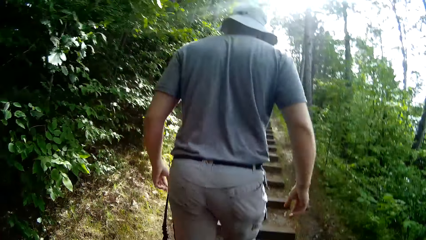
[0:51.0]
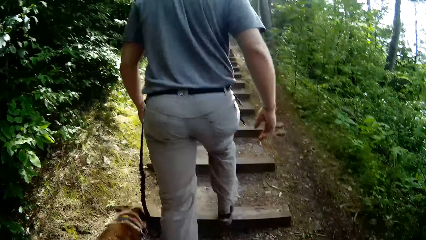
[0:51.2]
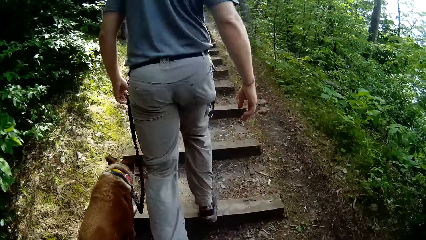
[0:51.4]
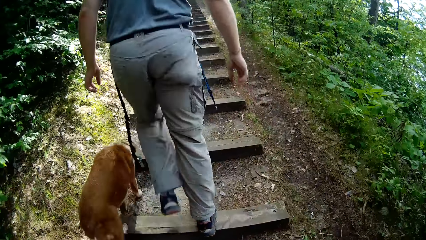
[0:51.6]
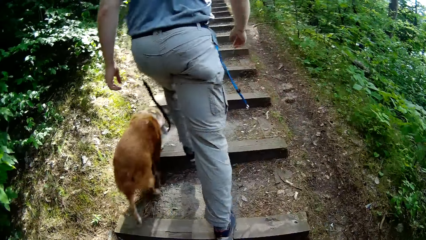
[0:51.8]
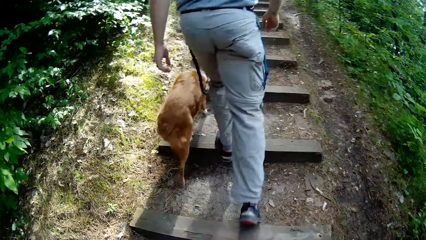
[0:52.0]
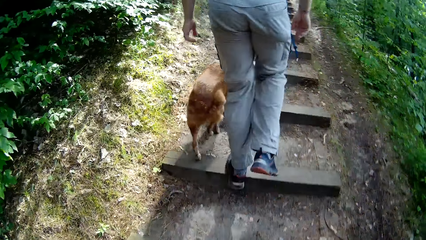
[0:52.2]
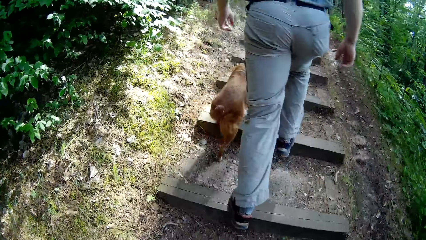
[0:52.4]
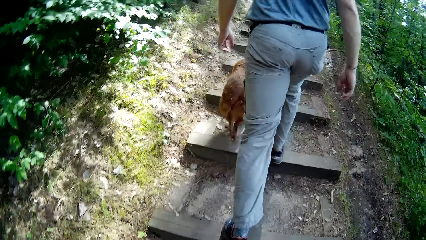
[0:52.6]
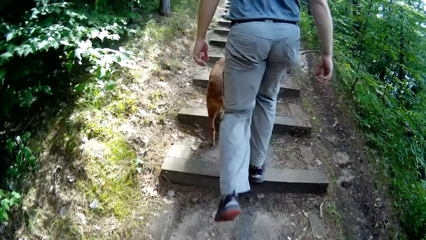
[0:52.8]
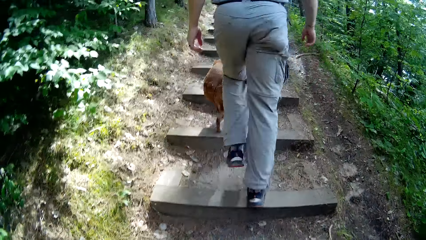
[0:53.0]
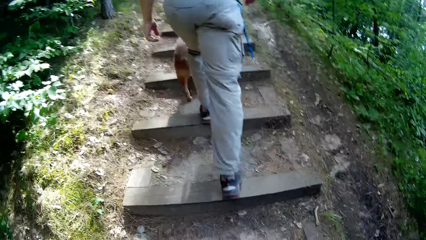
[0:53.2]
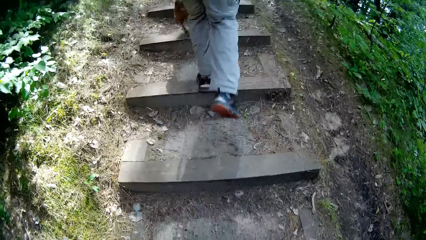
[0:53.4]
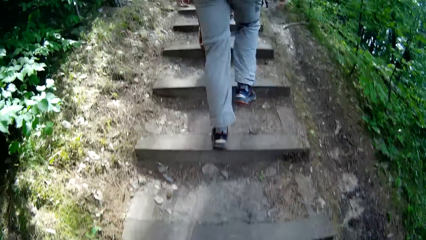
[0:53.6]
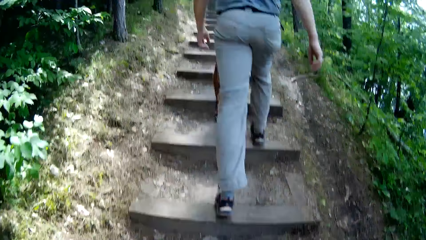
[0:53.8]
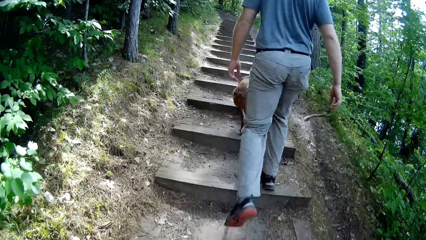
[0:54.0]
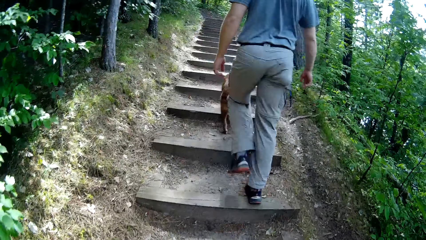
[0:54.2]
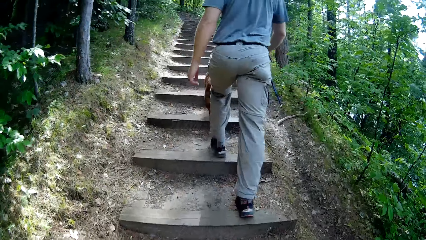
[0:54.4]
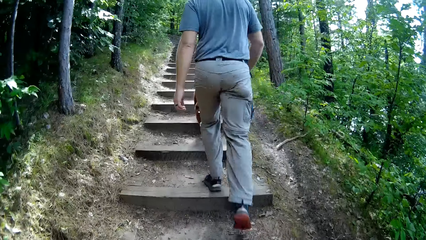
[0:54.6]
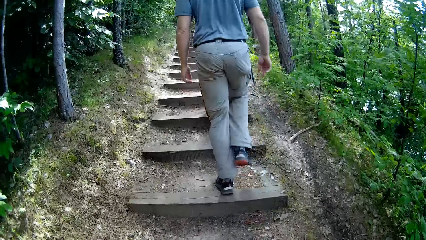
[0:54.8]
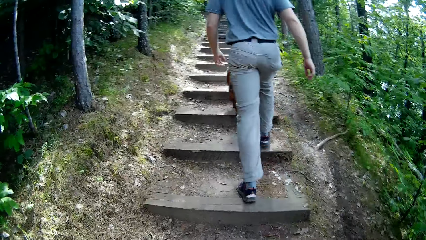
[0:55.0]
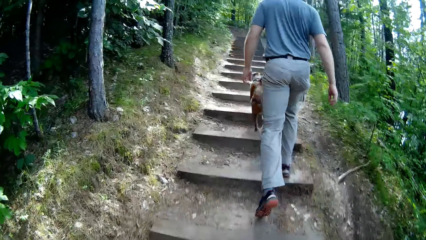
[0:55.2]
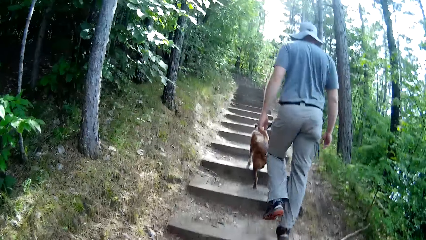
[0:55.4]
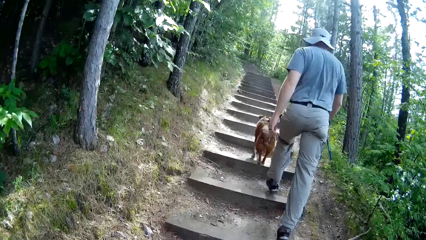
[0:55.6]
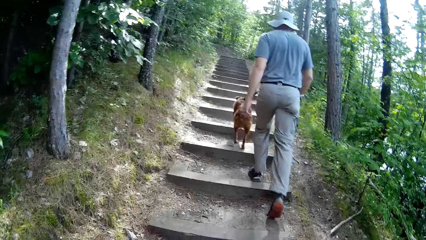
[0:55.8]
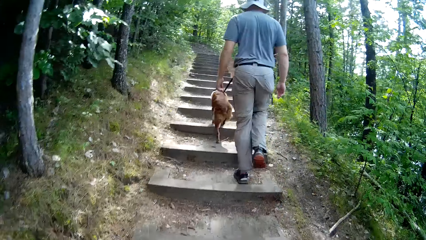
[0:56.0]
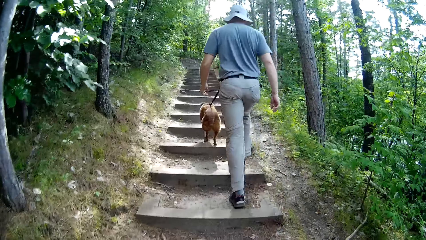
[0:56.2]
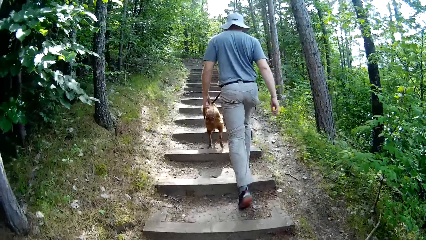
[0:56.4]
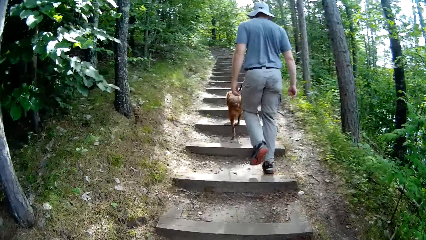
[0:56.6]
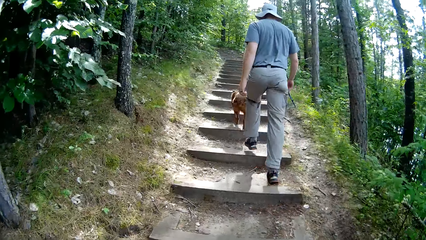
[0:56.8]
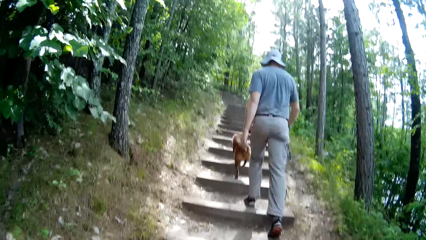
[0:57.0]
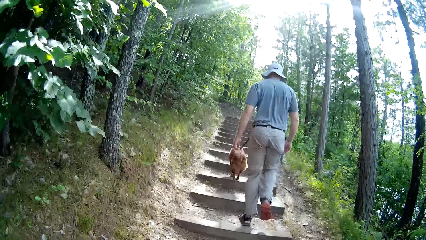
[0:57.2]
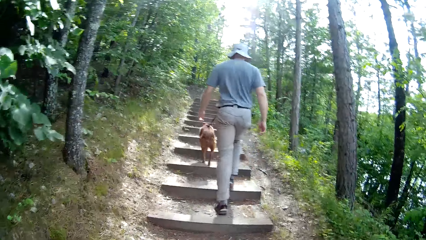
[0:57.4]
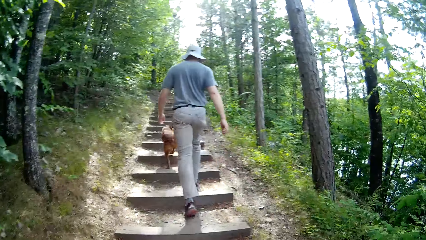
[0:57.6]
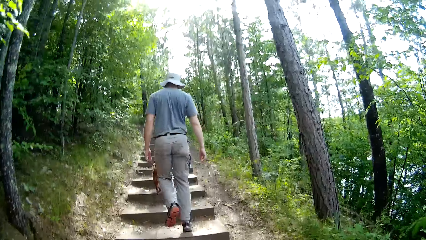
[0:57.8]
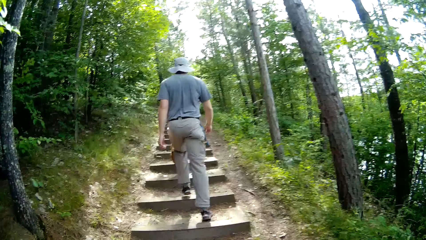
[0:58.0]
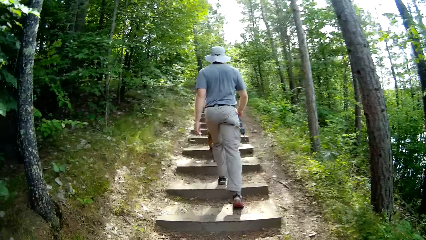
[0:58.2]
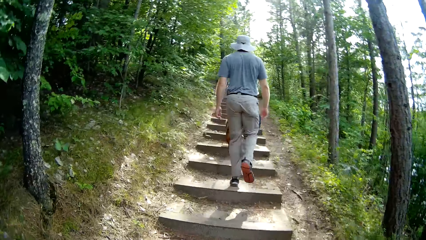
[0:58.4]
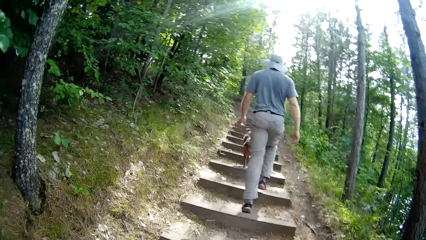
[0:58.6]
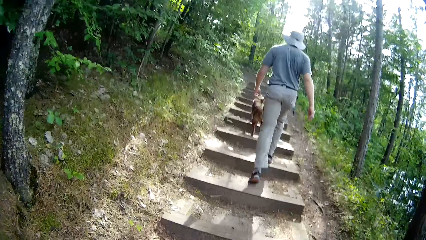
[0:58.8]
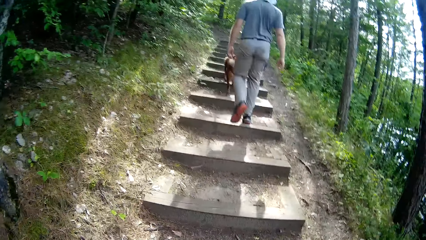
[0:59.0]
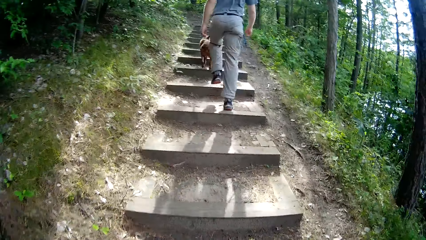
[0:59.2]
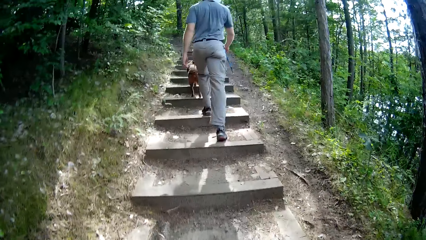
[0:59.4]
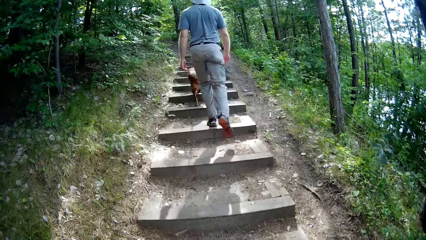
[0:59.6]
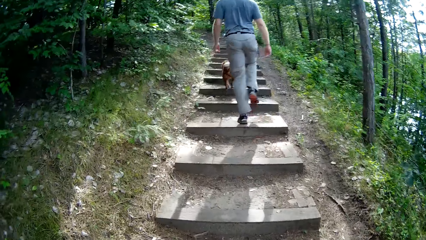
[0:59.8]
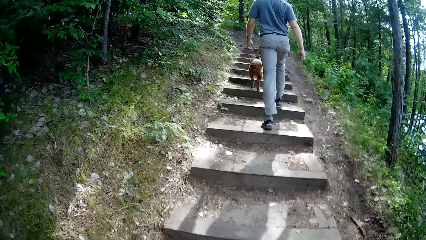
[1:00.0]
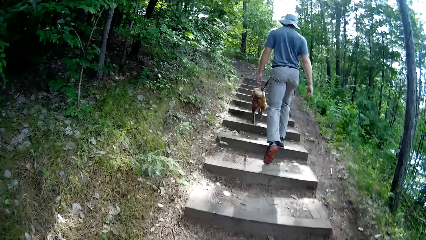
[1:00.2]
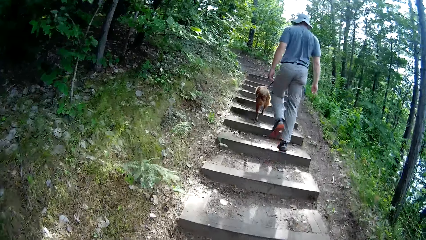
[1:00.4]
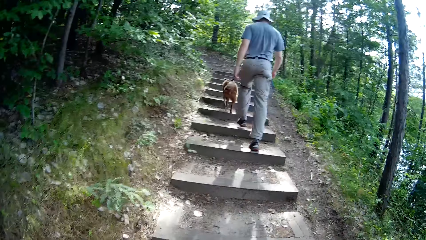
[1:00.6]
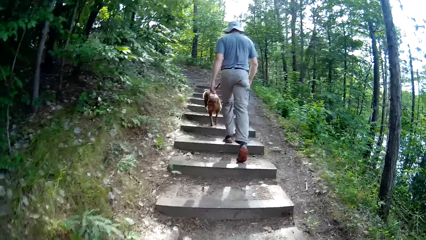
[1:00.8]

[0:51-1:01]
A man climbs the stairs with a dog. The camera wearer climbs the stairs.

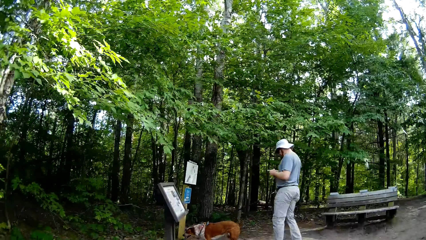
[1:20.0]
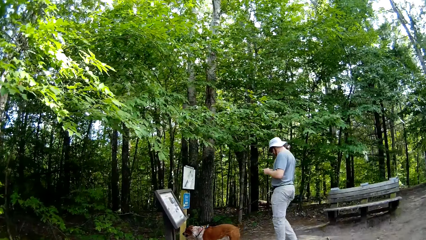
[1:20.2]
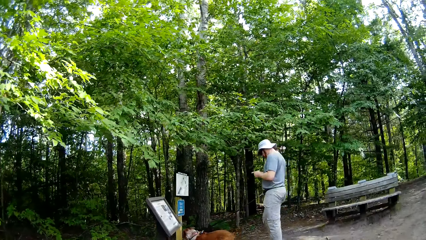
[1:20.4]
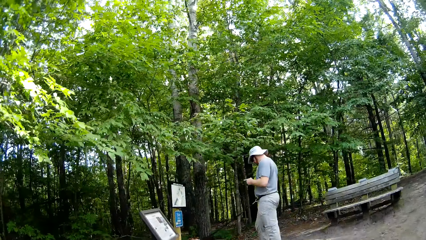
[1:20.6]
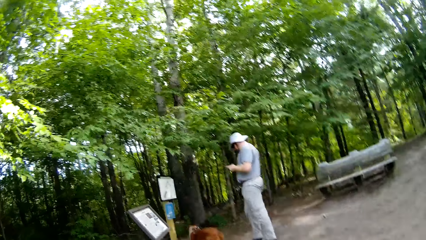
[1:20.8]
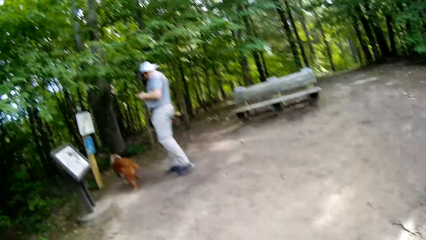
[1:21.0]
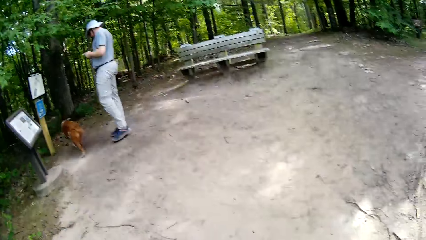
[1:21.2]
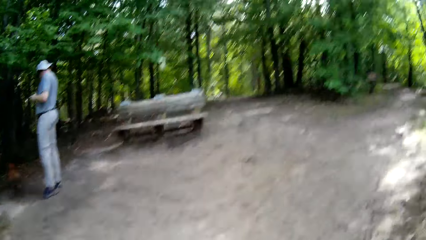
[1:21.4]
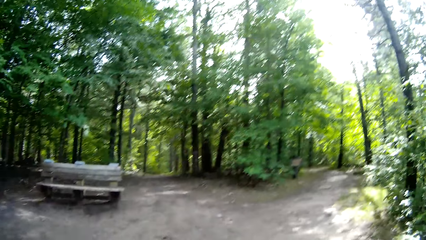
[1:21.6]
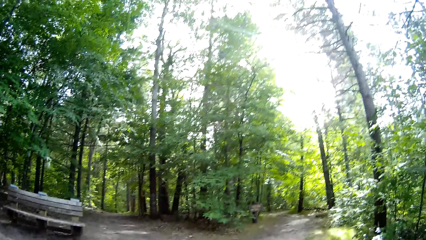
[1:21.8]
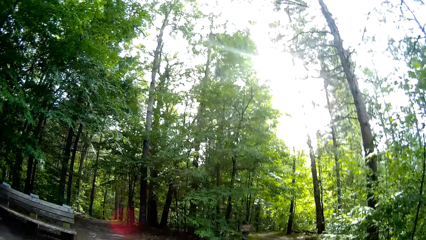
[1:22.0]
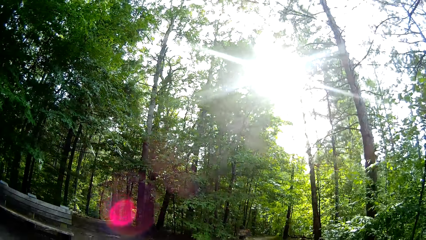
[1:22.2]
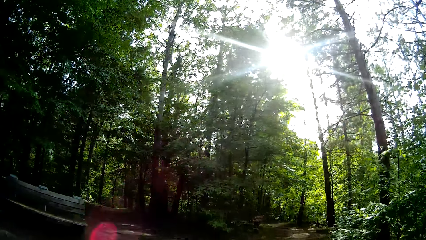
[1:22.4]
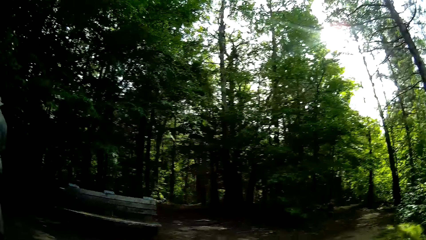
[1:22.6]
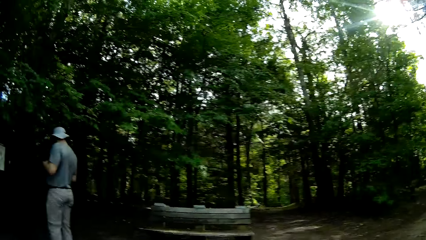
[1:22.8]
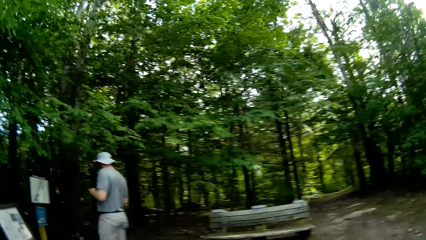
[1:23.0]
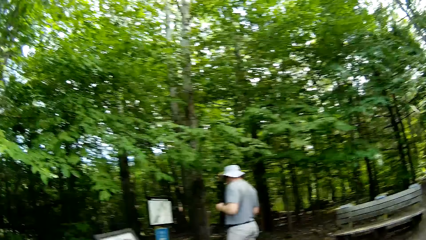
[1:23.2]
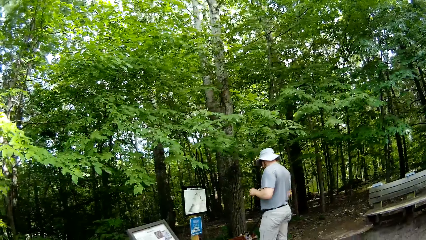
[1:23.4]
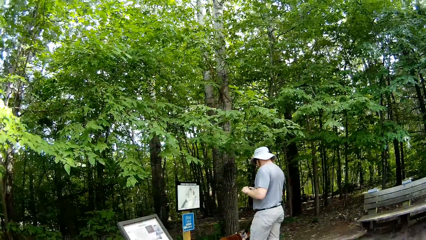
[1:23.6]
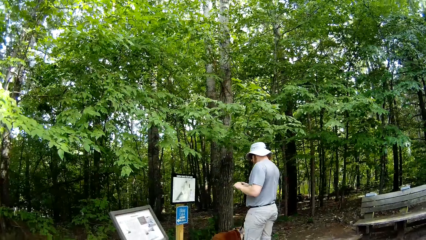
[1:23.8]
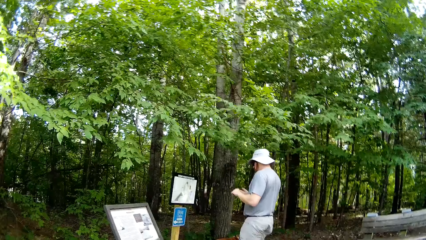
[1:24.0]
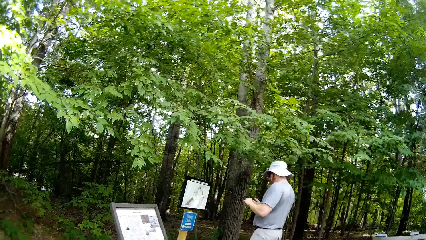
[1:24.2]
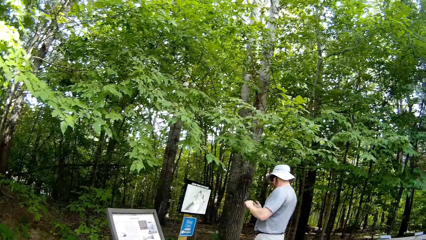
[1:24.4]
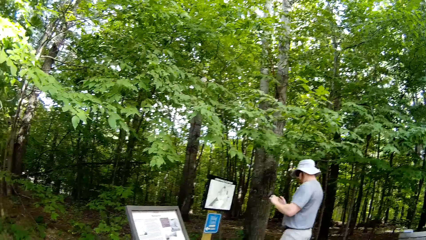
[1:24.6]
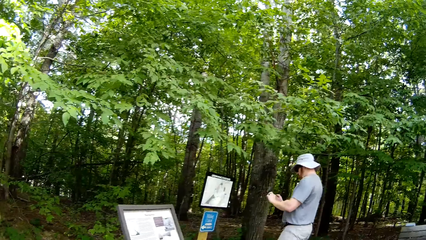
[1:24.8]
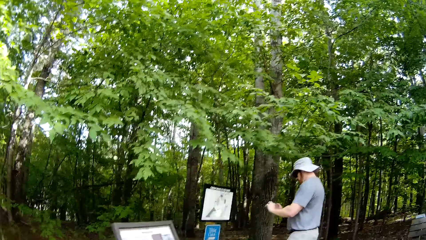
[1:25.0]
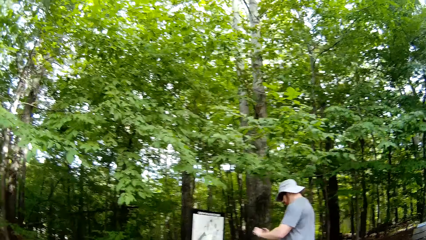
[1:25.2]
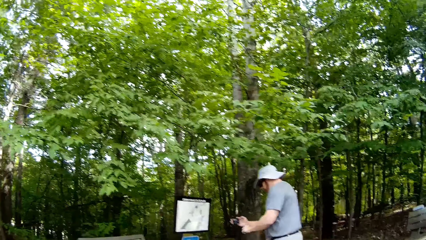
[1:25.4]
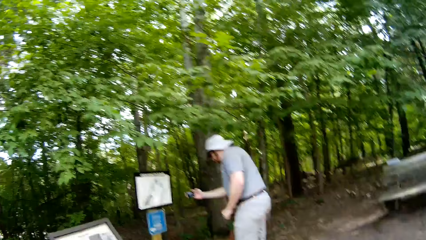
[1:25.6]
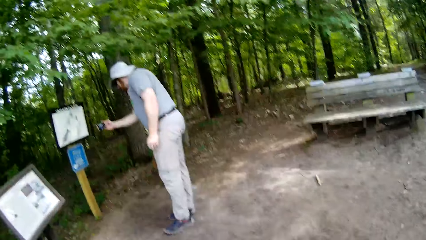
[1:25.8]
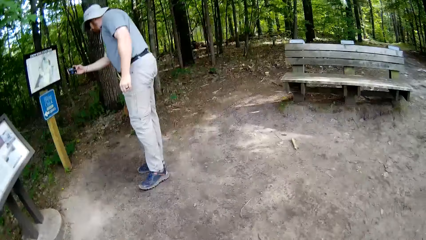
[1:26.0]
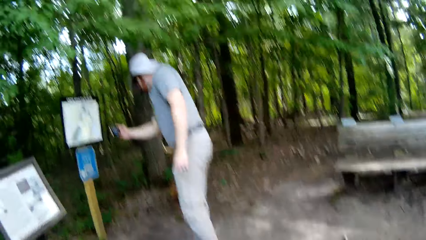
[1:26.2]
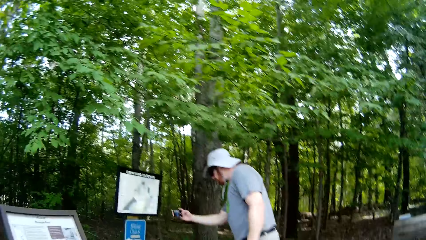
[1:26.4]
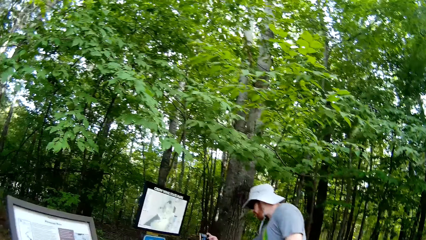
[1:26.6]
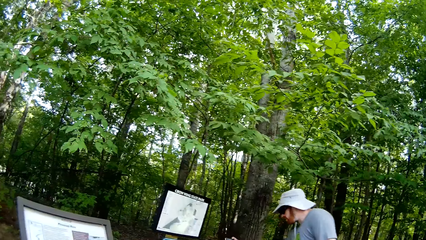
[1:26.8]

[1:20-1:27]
The camera wearer talks with a man. The man takes a picture using his phone.
